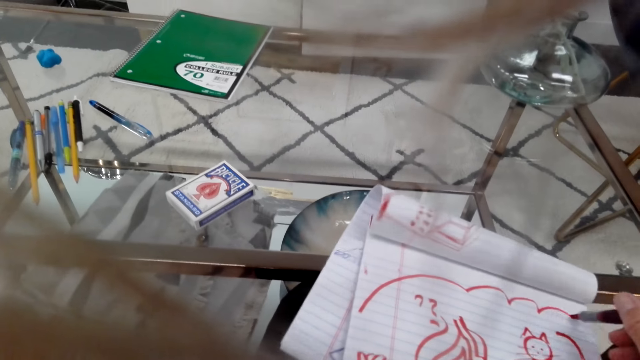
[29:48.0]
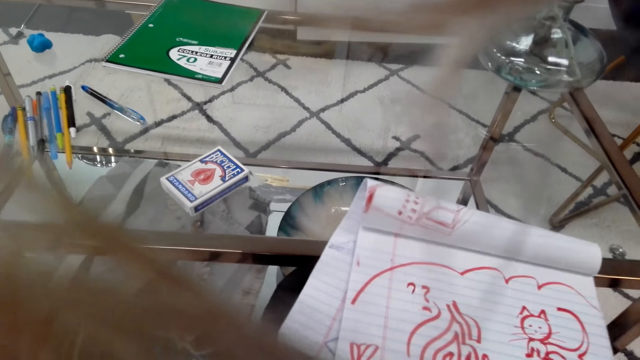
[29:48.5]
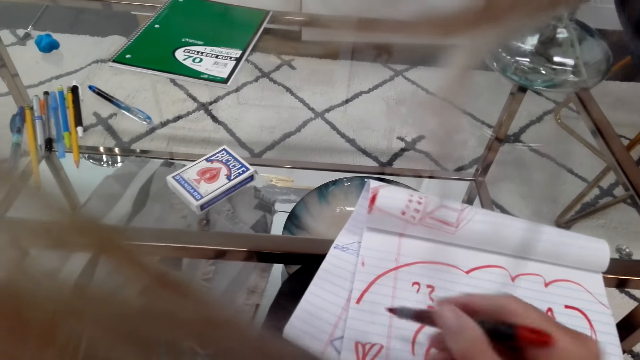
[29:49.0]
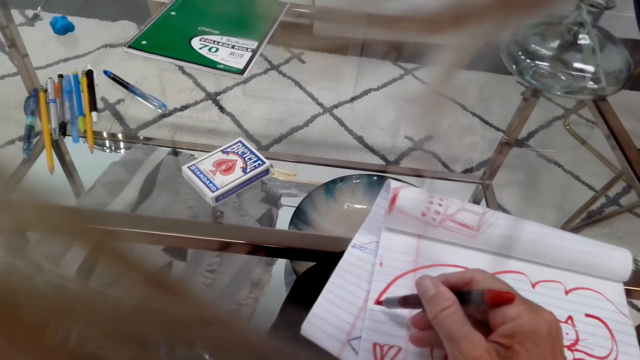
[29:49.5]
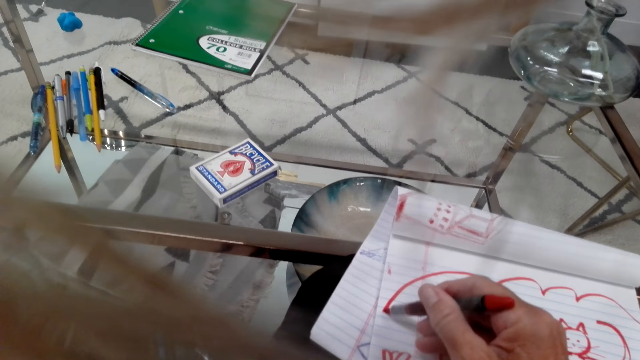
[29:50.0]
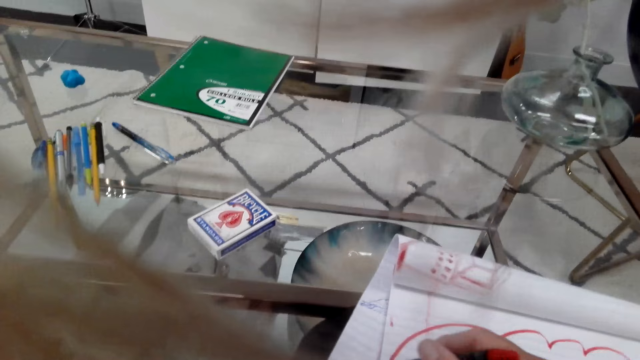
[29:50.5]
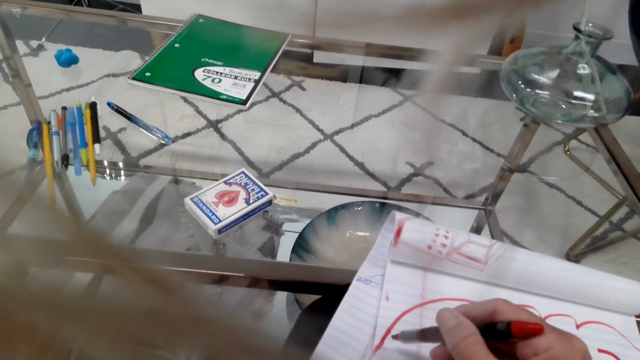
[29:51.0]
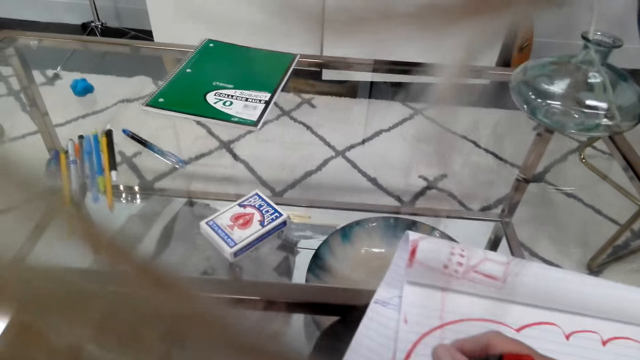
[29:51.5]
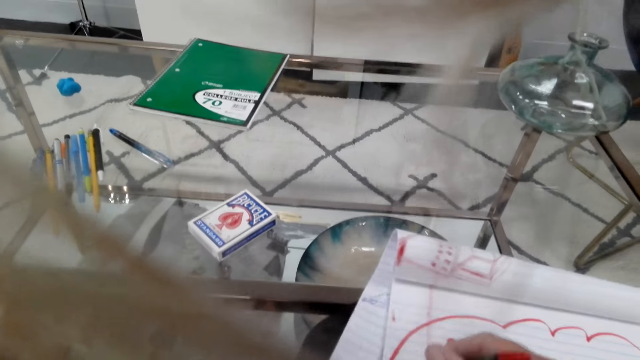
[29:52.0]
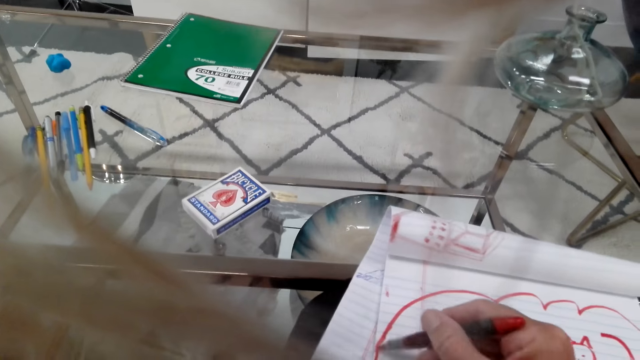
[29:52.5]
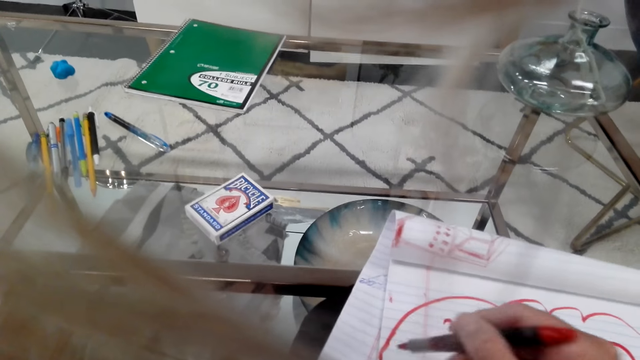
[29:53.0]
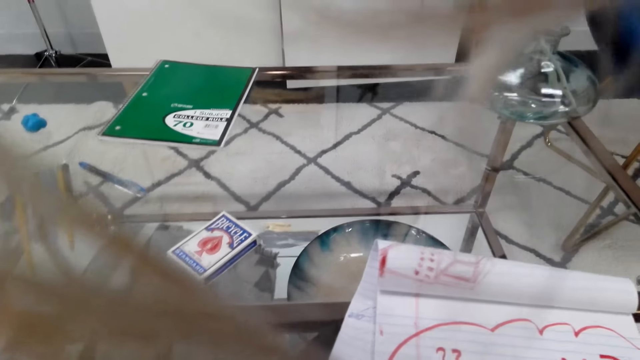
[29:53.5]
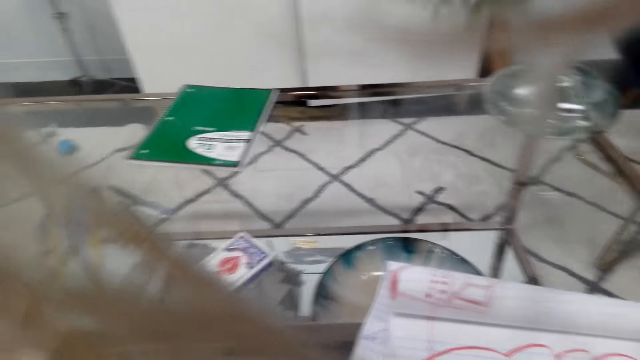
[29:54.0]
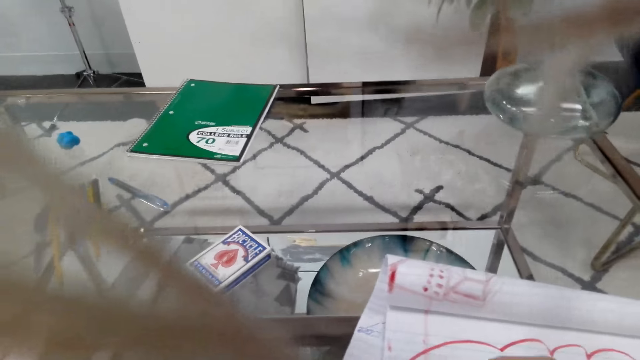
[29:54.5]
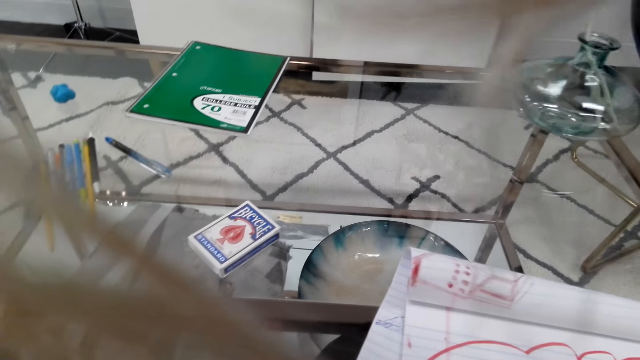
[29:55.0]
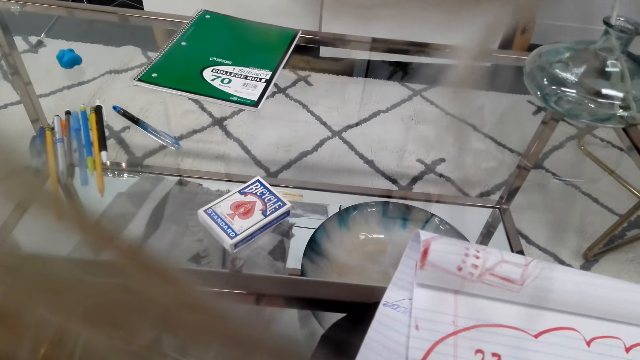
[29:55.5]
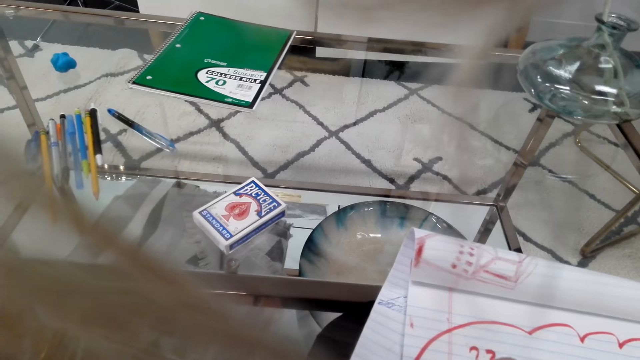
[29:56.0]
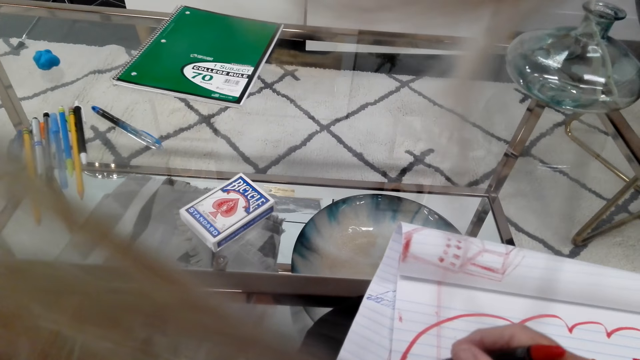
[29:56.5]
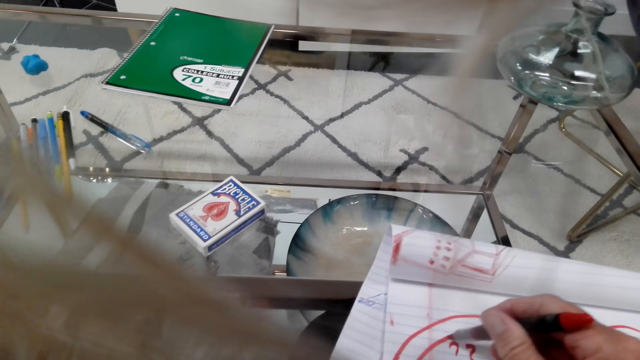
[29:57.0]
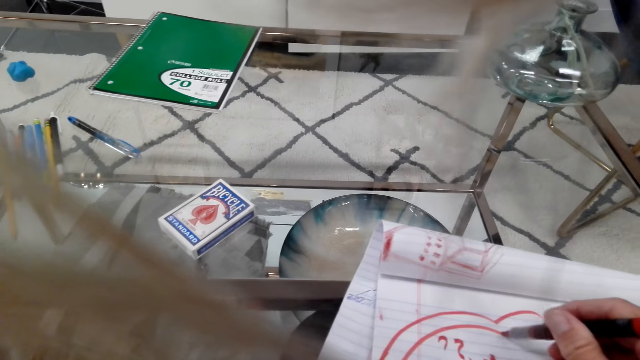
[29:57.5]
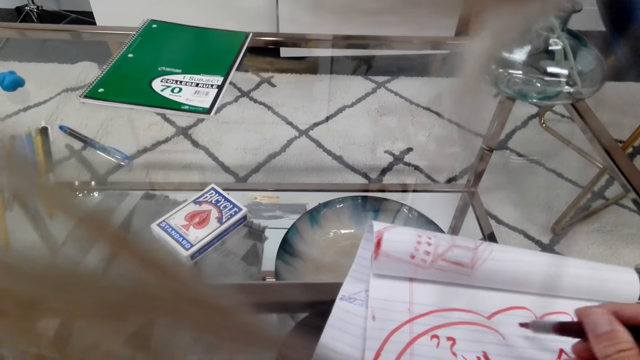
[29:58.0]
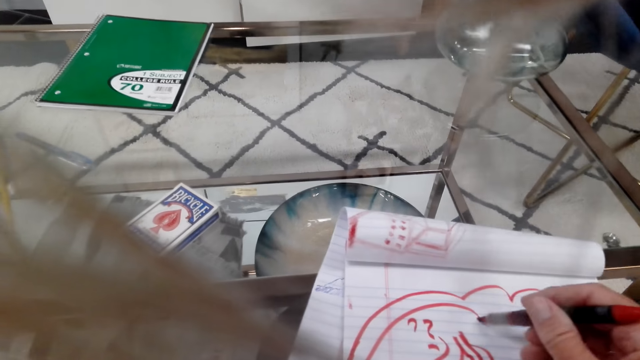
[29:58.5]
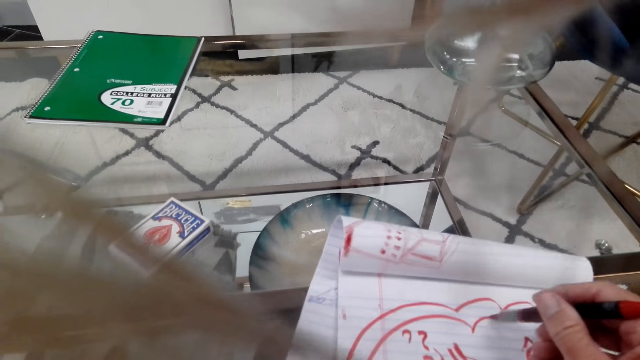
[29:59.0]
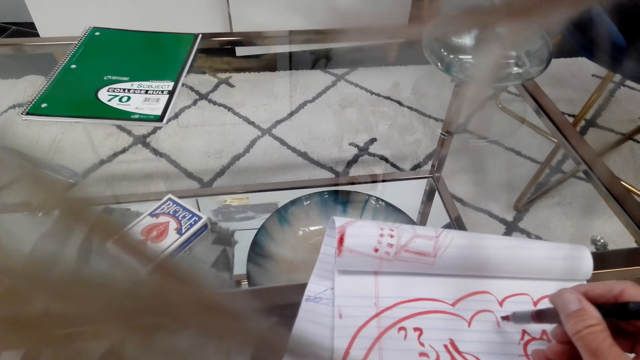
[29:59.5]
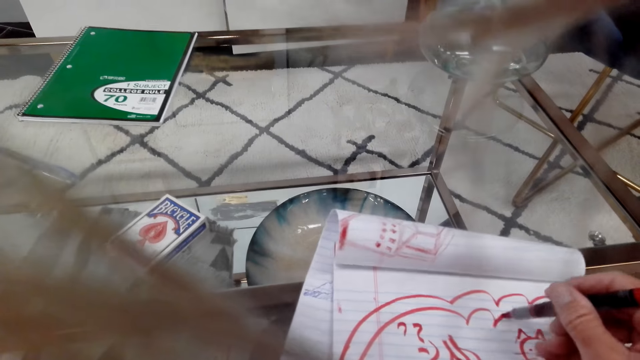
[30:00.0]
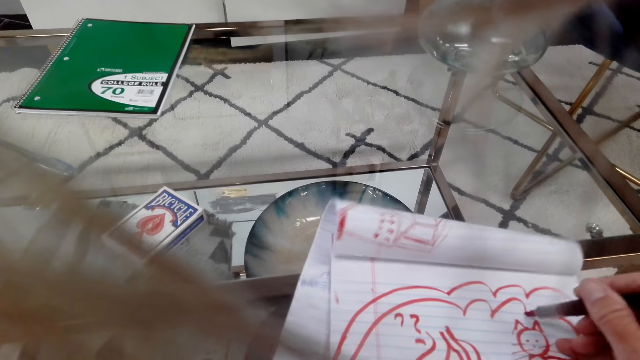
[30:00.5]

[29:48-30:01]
The camera wearer talks on the phone. They draw on a book. They talk on the phone.

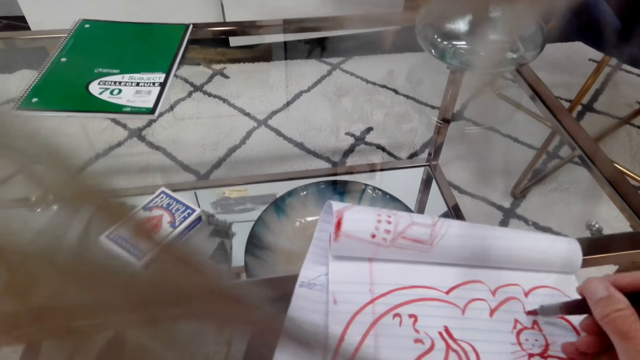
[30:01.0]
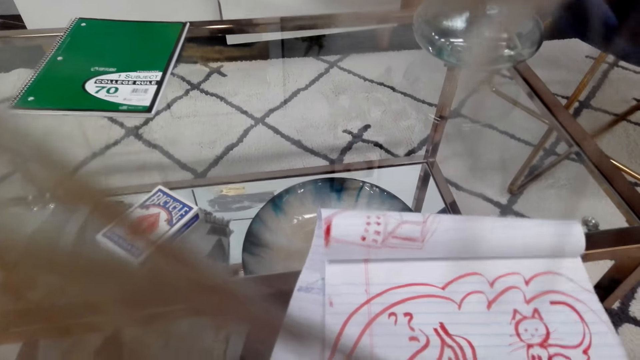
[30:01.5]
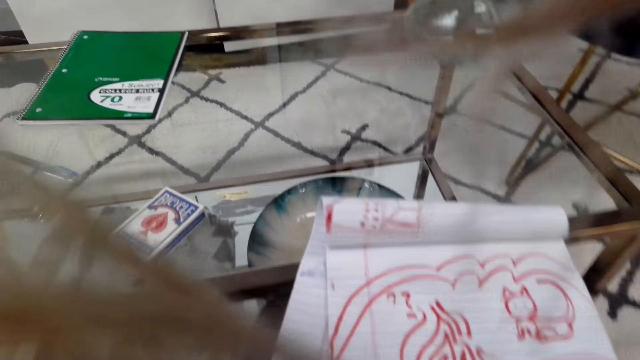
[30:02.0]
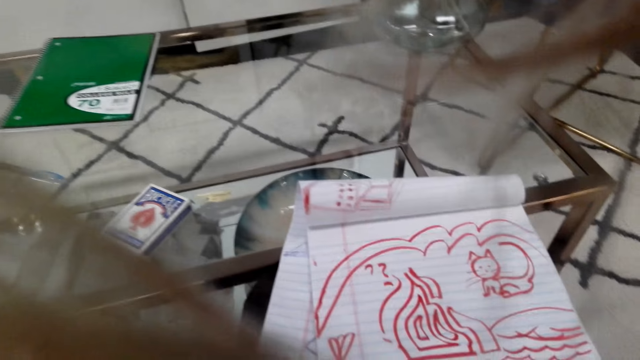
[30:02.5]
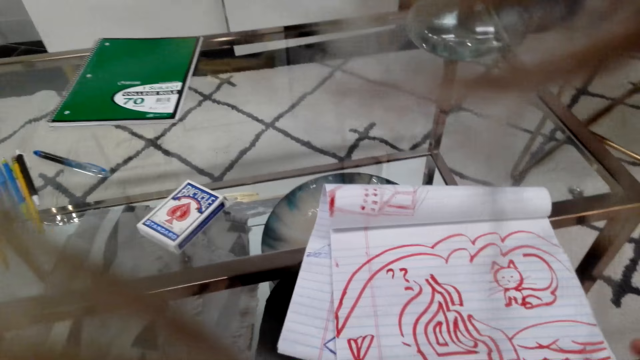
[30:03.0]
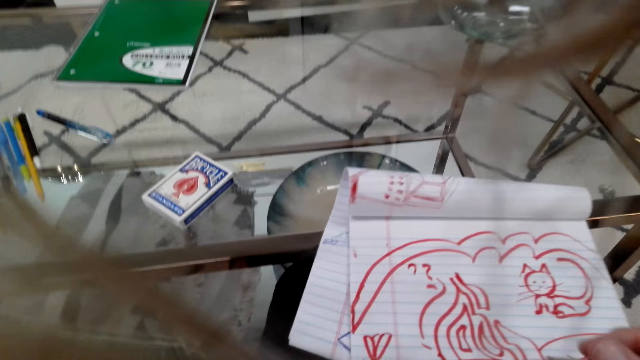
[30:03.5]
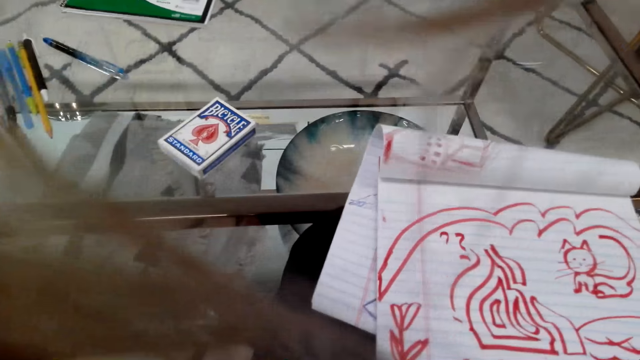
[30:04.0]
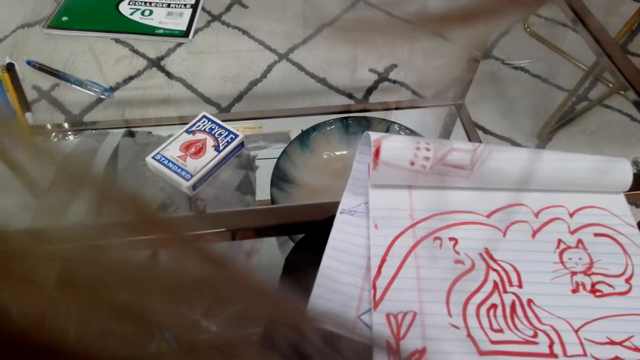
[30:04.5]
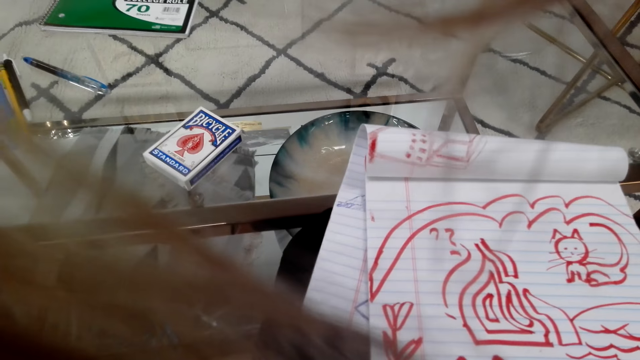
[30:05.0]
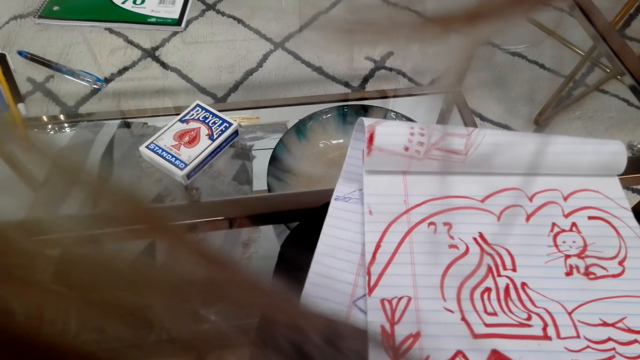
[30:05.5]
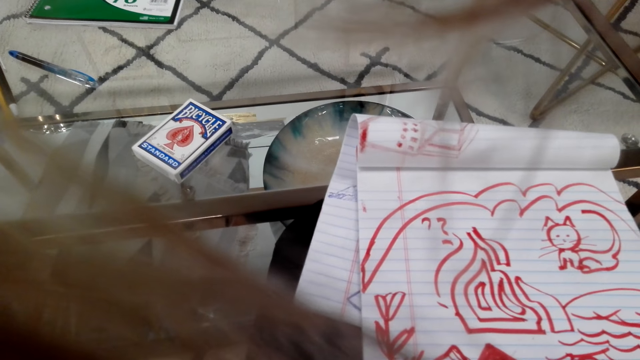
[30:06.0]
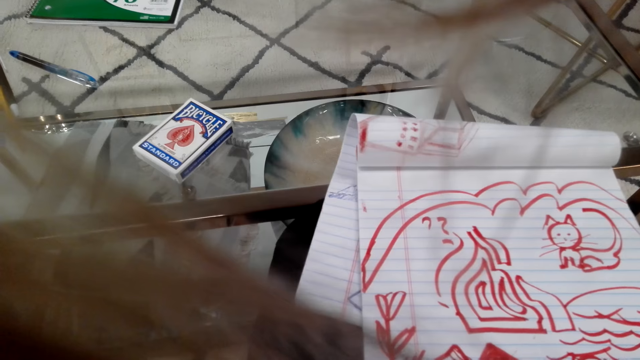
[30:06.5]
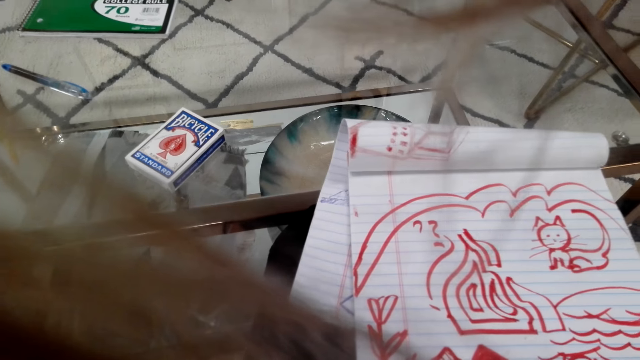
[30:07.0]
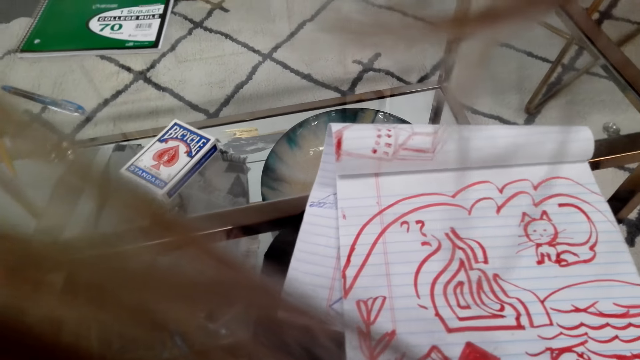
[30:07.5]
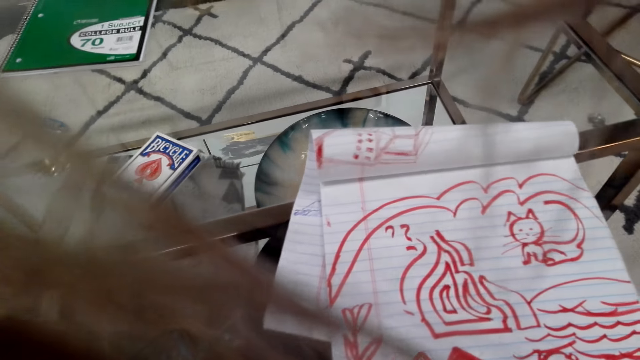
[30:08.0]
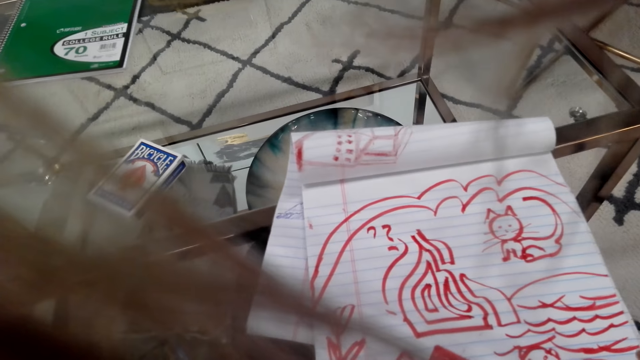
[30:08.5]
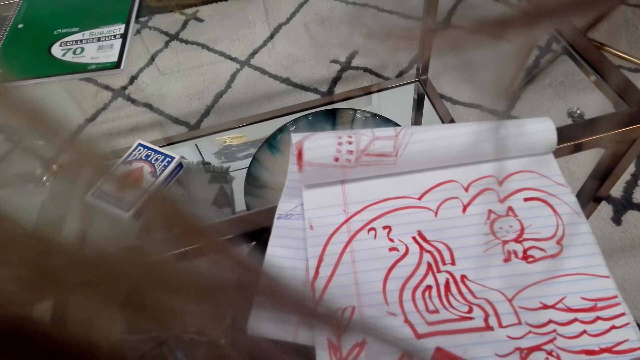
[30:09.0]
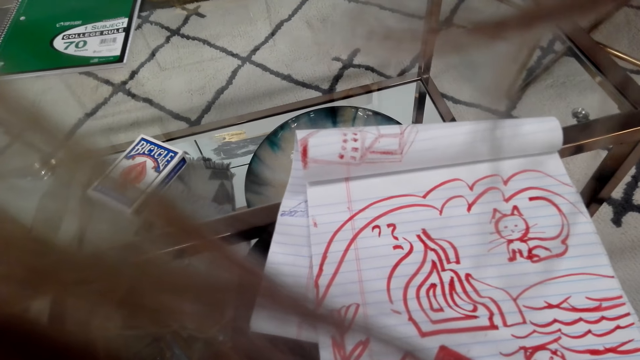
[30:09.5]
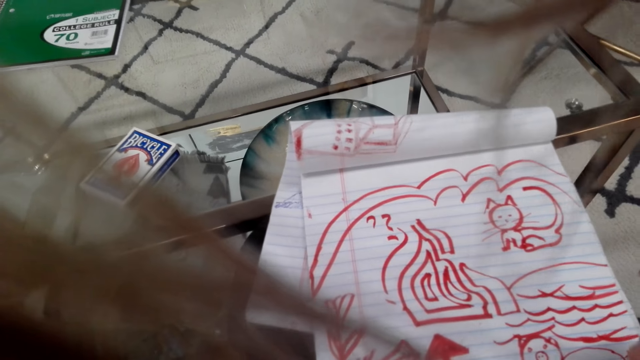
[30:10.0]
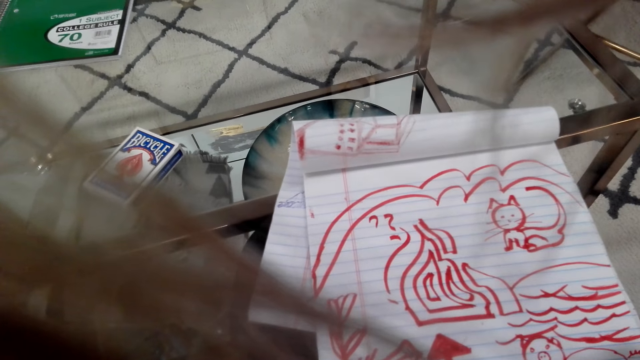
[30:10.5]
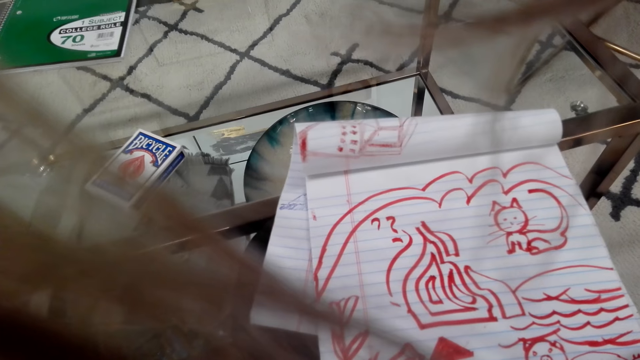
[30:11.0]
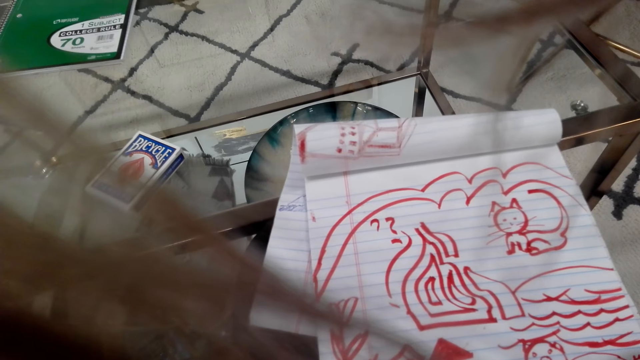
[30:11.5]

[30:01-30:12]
The camera wearer draws on a book. They stare at the book.
